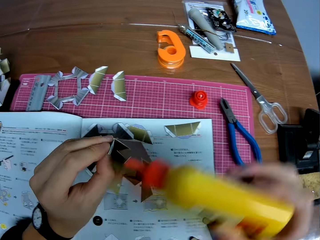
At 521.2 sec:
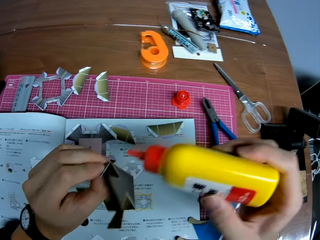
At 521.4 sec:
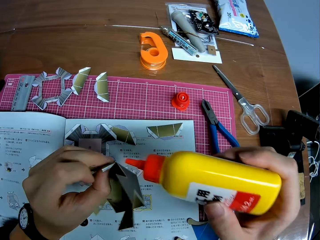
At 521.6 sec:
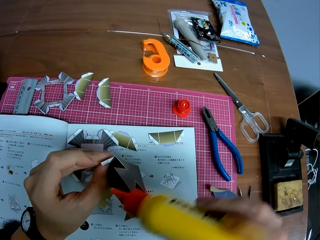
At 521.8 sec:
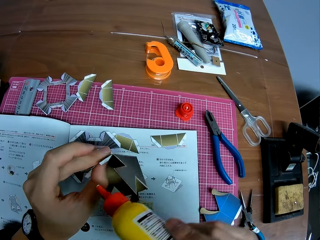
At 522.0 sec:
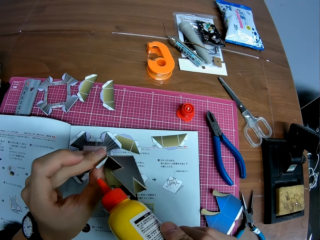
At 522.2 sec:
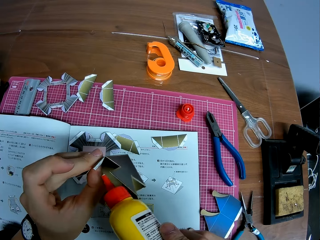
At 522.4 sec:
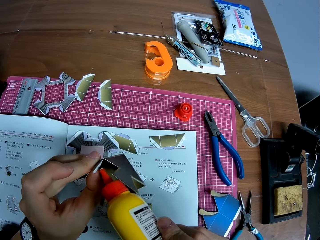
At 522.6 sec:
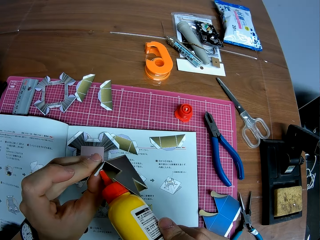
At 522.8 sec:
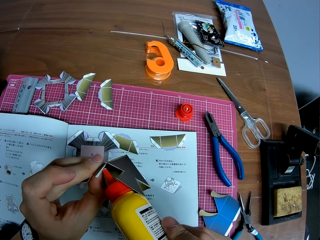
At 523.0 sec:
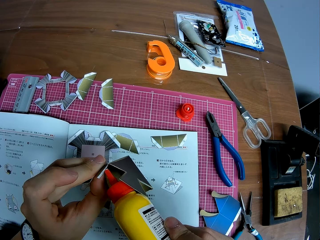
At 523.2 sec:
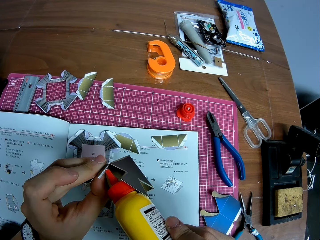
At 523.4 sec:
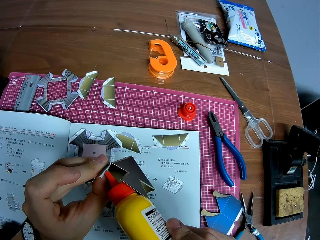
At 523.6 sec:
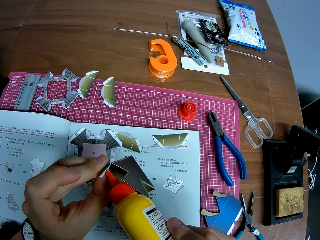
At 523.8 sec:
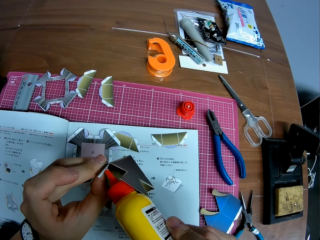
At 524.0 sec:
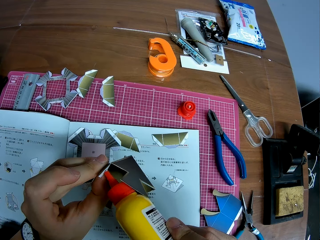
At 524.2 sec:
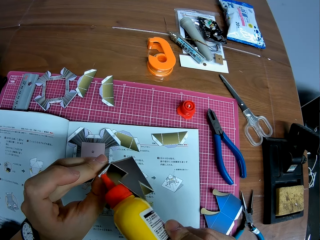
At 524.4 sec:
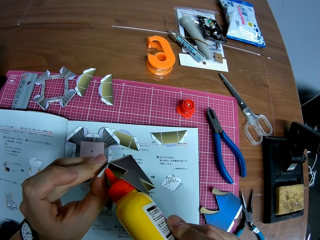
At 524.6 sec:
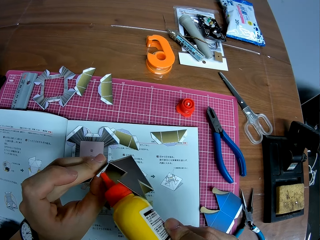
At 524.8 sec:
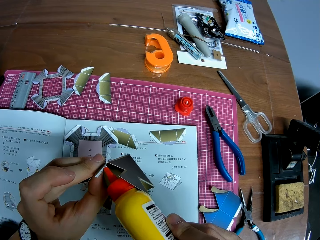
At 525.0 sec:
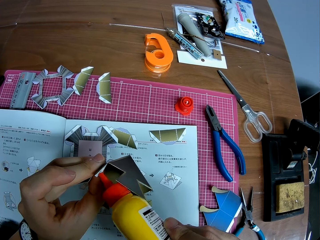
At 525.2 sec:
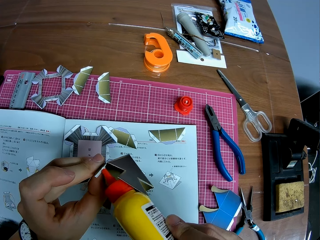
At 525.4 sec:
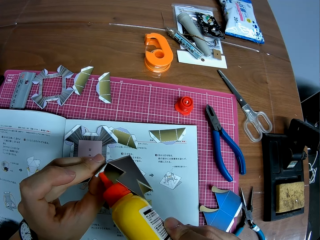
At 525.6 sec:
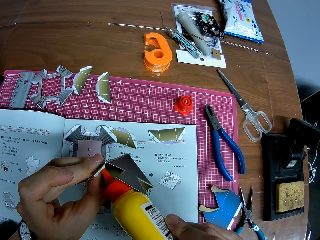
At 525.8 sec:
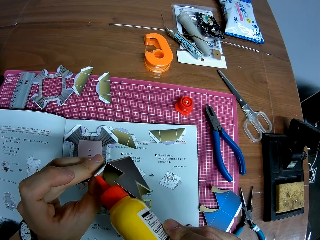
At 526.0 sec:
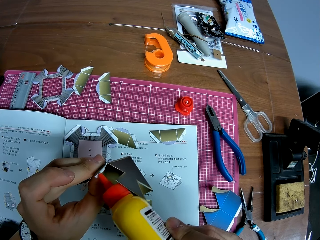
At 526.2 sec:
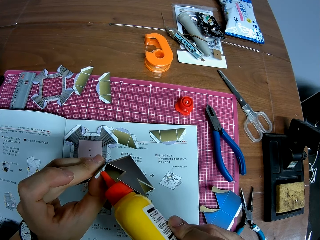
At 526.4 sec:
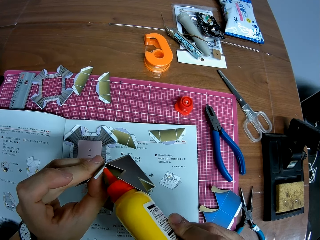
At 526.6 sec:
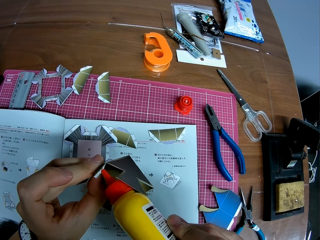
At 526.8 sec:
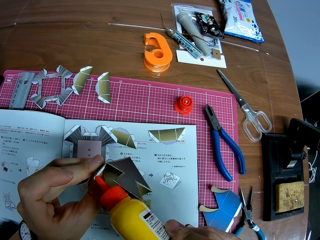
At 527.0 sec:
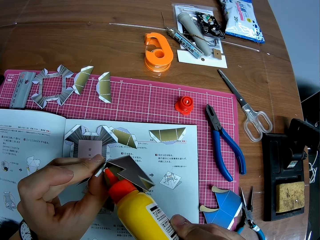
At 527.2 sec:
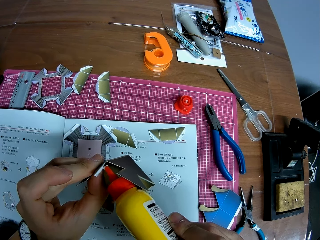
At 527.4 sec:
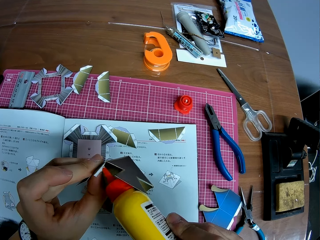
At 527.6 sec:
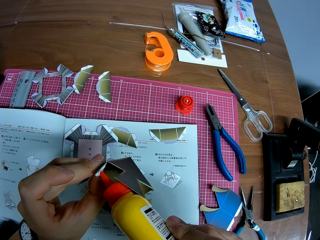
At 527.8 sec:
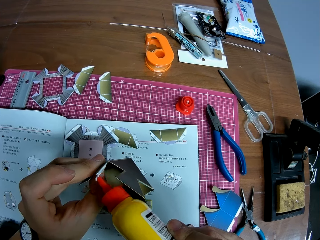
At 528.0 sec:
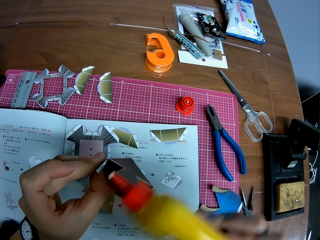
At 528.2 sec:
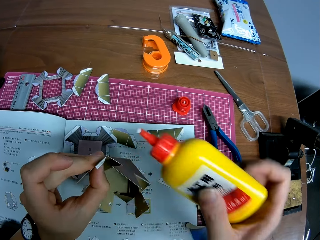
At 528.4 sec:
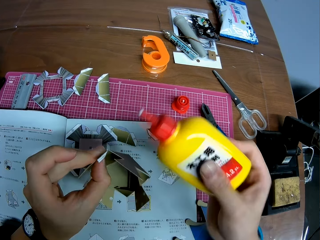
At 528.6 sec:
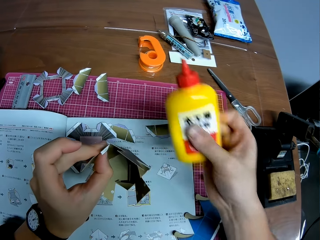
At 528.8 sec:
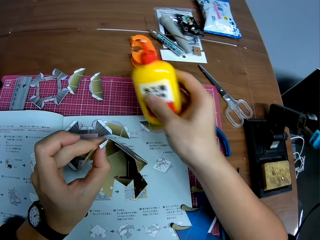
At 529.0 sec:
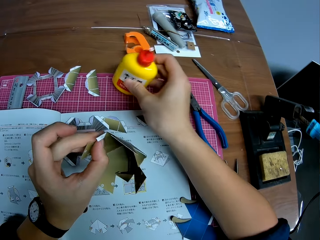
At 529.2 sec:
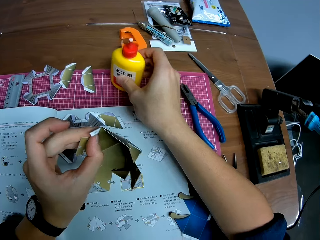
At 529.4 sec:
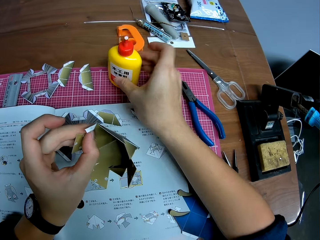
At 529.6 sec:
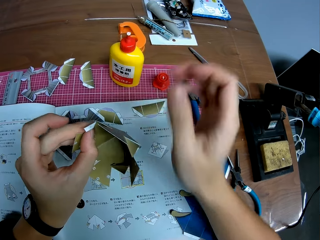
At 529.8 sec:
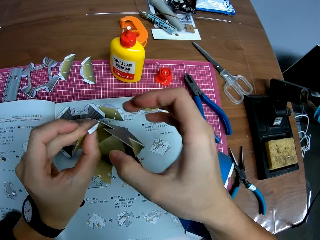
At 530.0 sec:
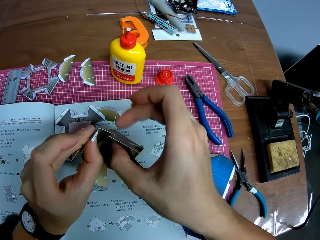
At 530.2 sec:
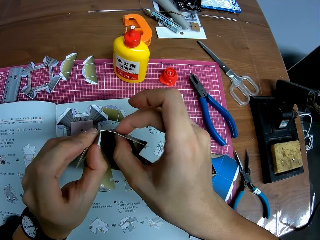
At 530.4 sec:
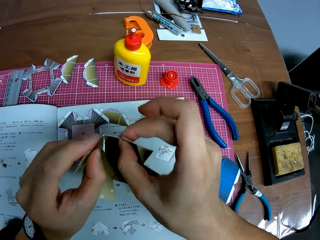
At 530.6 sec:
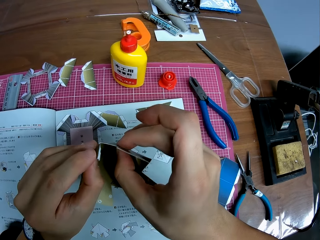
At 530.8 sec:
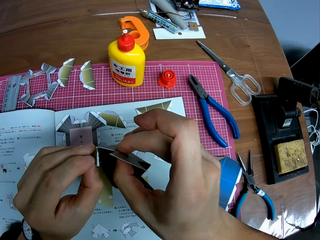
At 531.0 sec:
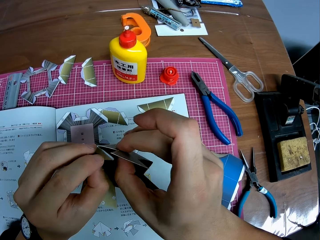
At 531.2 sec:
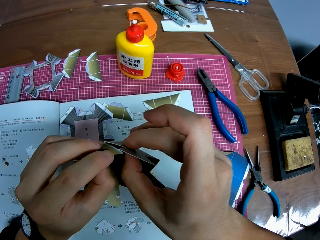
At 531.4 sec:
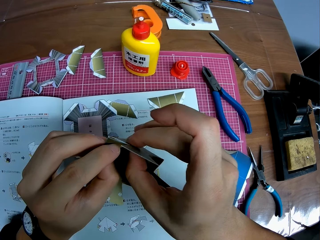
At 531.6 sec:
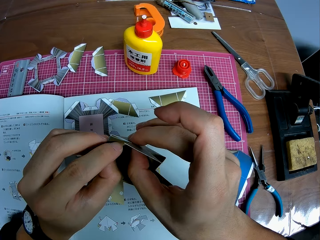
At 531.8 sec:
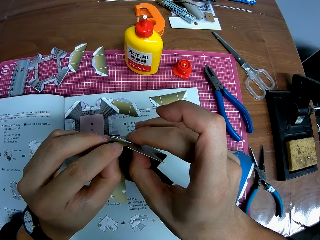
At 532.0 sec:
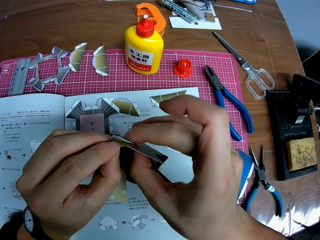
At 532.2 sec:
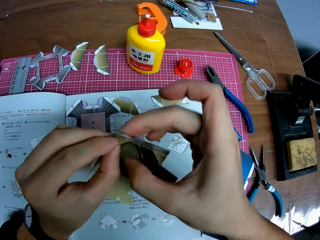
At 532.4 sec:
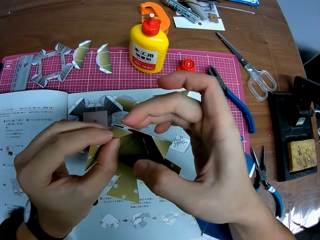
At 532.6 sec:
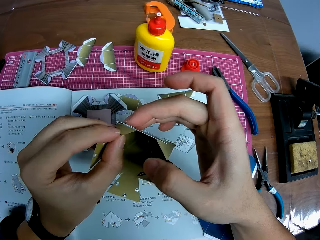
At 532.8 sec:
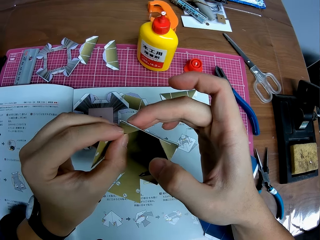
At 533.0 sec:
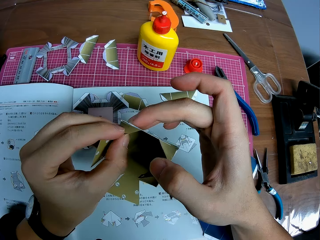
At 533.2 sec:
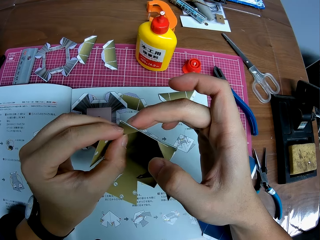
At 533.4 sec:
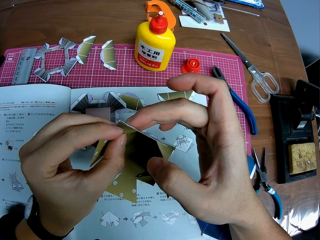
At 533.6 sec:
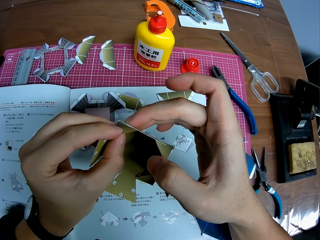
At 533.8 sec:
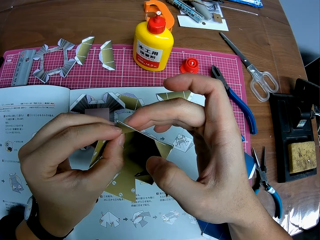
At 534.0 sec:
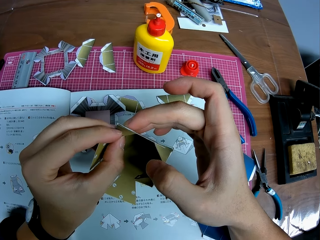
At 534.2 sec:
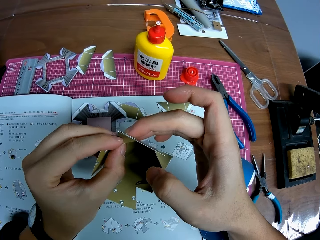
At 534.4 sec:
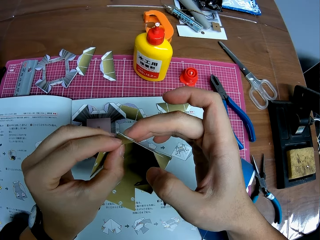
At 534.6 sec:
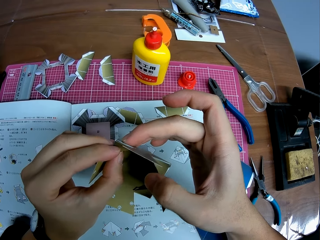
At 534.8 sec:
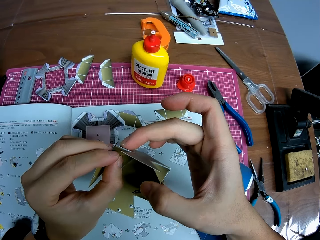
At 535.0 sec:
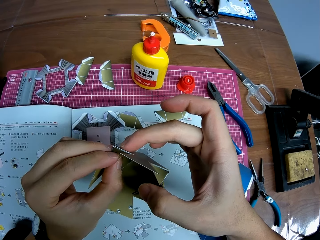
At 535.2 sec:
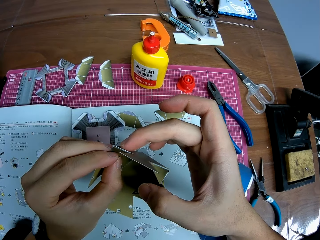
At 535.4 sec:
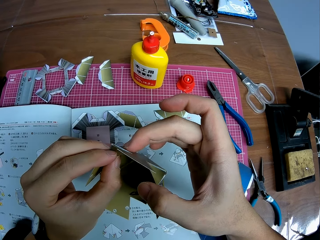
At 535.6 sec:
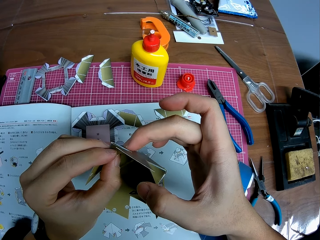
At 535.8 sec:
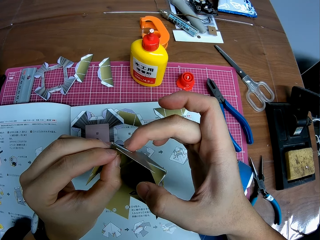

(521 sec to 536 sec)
The camera wearer applies glue to the sides of the carton. They drop the glue bottle on the table. They glue the part to the craft.

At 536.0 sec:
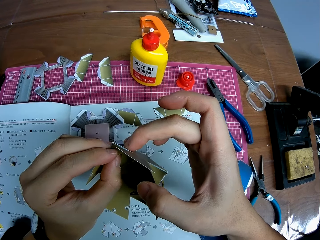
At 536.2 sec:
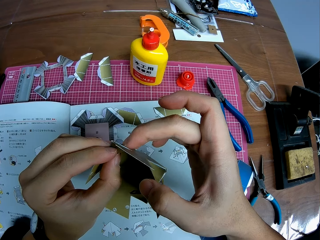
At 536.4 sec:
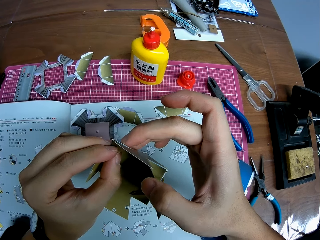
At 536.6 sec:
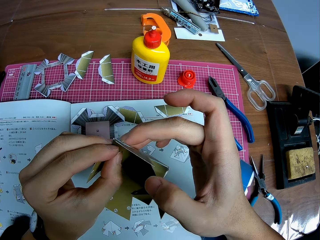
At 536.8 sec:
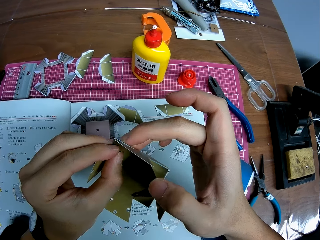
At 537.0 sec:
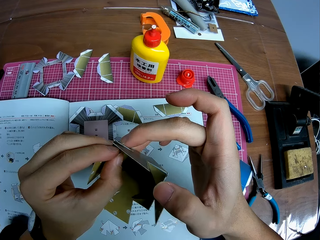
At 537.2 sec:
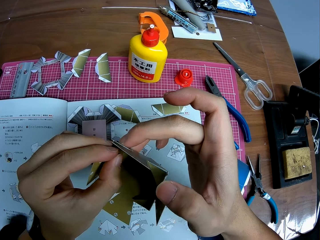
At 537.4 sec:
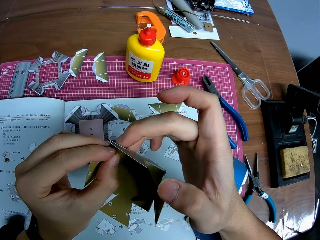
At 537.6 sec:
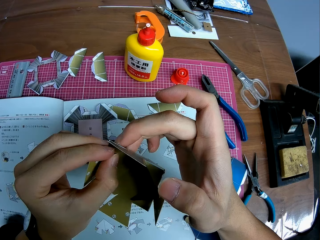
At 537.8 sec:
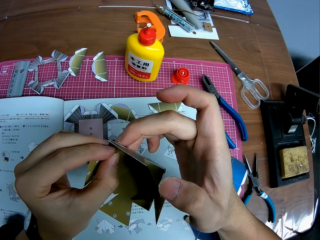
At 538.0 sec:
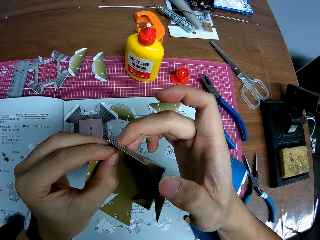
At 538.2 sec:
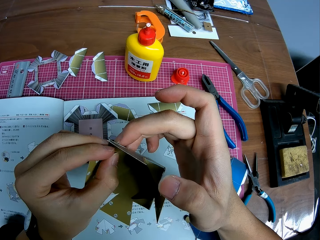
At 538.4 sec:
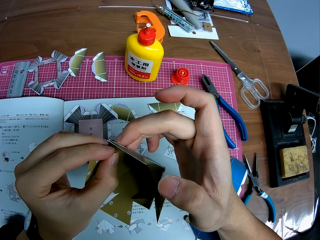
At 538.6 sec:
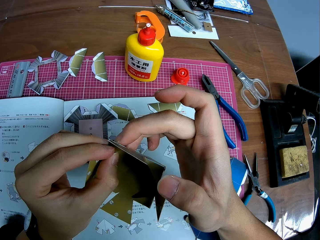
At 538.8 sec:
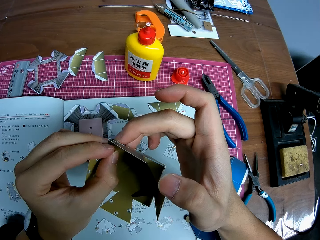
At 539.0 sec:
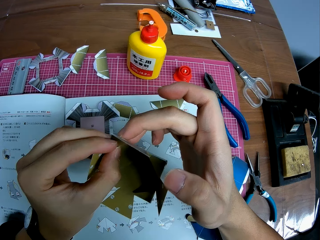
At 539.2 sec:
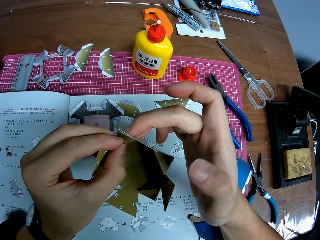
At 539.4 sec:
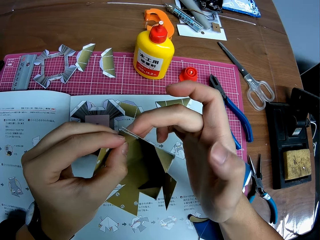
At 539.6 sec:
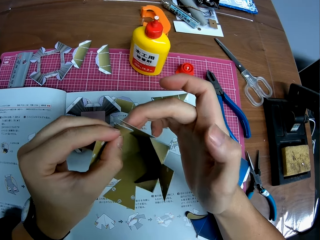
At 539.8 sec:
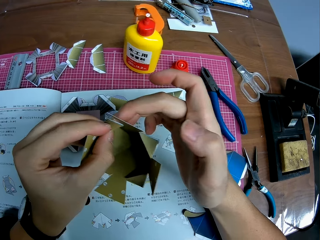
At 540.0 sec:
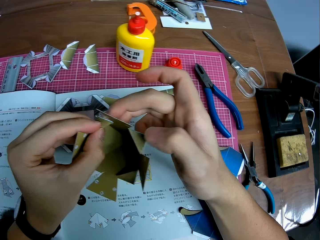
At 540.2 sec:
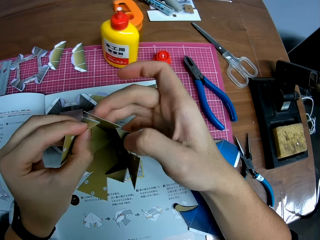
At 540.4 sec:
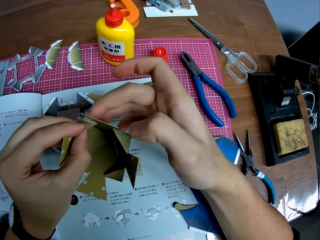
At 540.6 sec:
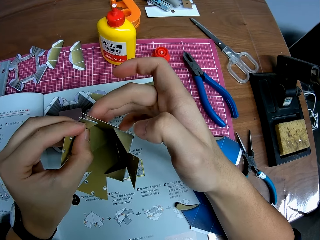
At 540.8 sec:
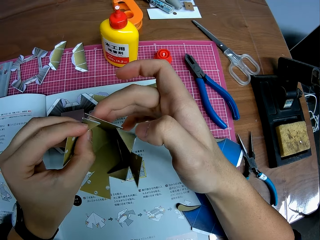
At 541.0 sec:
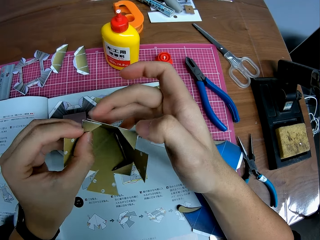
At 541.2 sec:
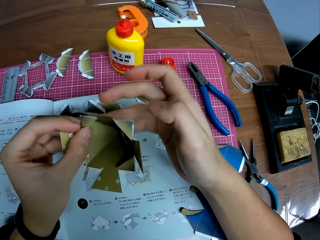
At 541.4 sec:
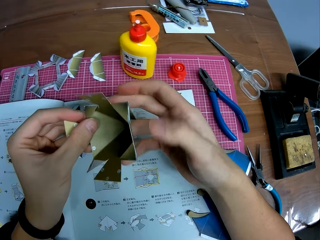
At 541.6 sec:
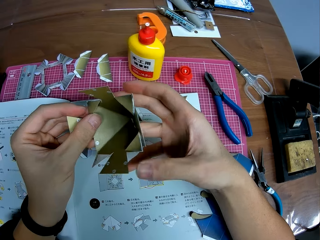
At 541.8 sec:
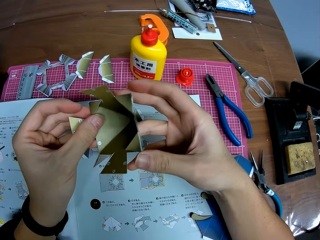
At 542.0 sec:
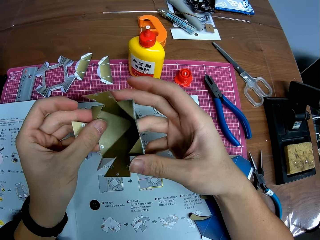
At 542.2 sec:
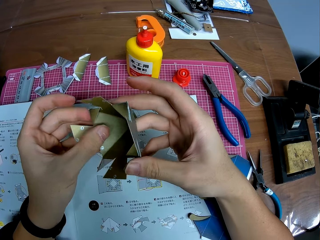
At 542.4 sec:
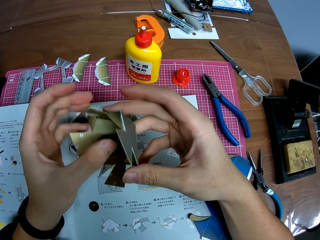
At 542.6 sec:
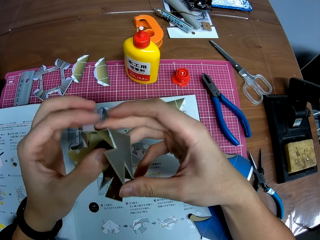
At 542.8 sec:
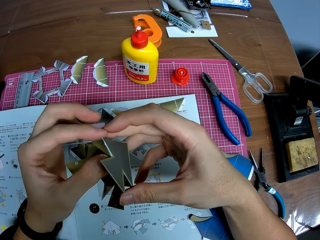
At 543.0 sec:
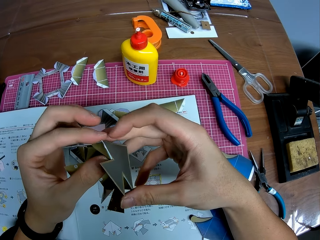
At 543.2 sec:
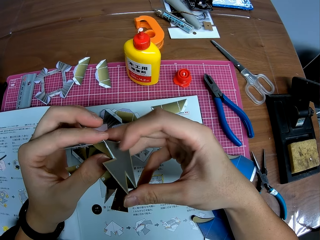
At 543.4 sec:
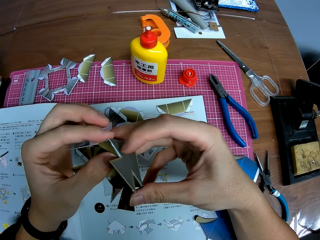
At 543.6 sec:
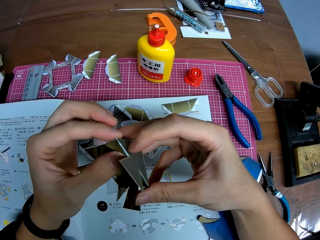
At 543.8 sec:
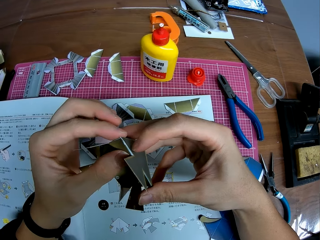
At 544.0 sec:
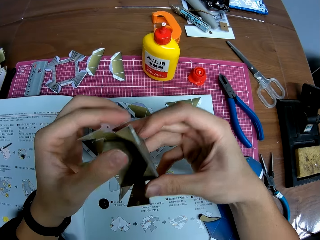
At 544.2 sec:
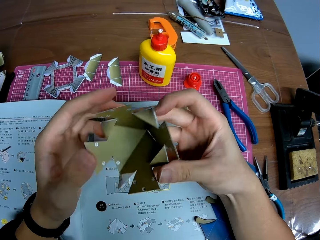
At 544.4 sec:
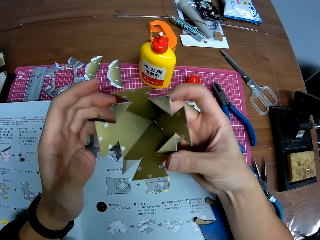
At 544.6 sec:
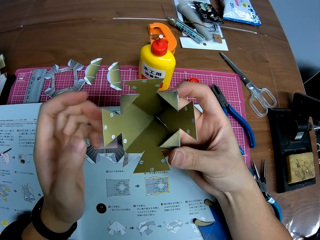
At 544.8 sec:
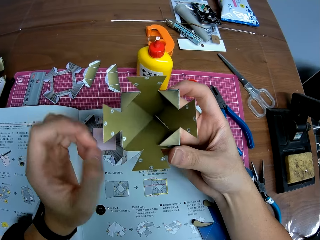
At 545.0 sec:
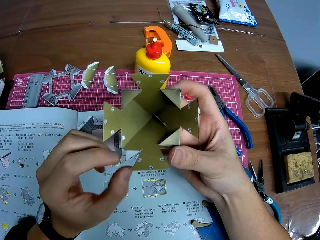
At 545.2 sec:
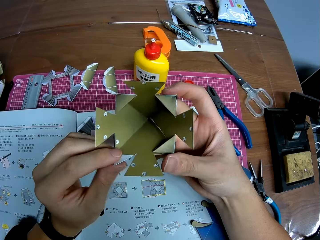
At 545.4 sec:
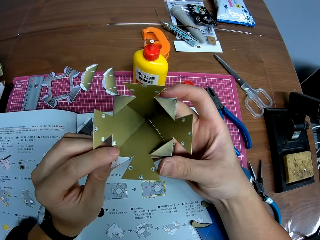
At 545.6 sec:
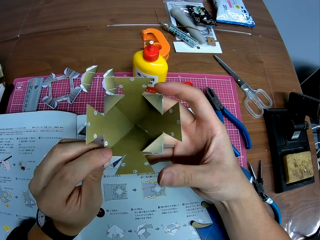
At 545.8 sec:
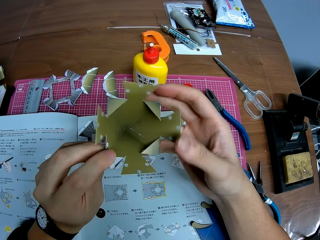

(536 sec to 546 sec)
The camera wearer holds the glued parts together. They turn the paper model and look at the paper model.
